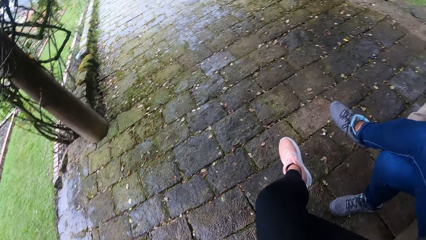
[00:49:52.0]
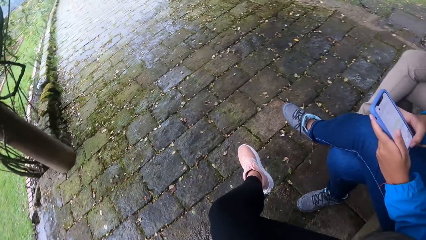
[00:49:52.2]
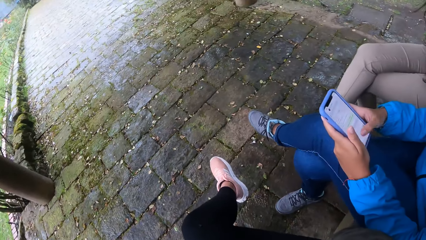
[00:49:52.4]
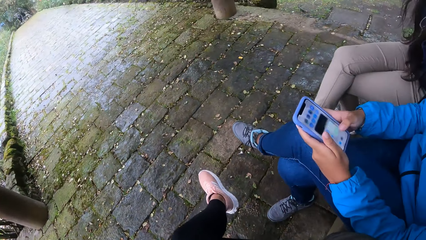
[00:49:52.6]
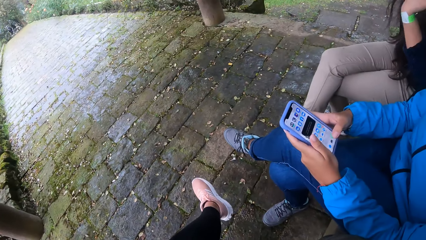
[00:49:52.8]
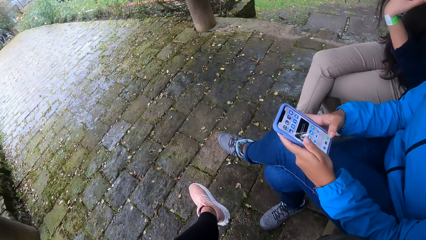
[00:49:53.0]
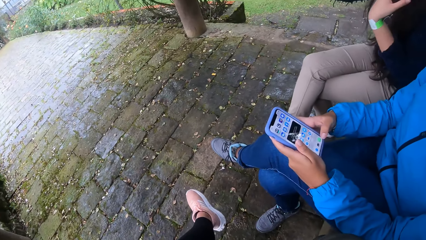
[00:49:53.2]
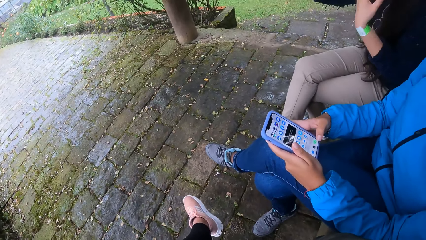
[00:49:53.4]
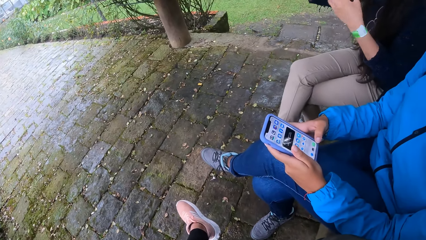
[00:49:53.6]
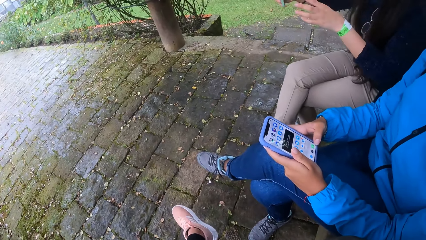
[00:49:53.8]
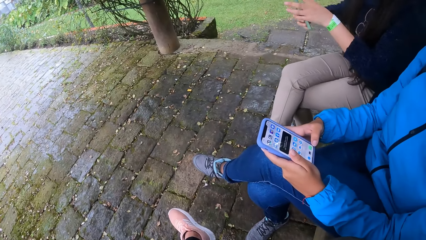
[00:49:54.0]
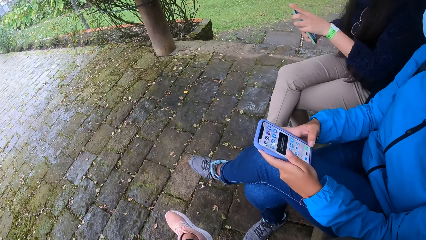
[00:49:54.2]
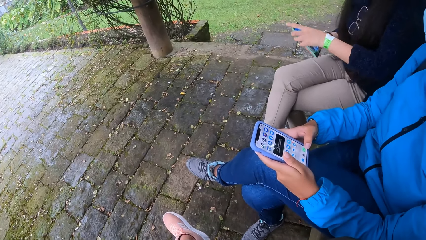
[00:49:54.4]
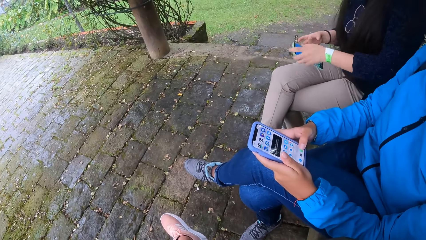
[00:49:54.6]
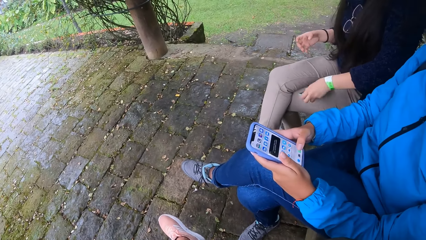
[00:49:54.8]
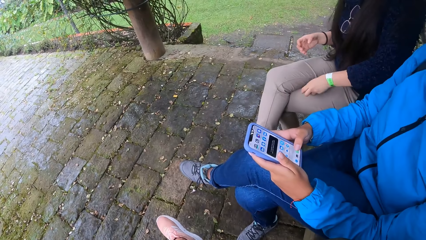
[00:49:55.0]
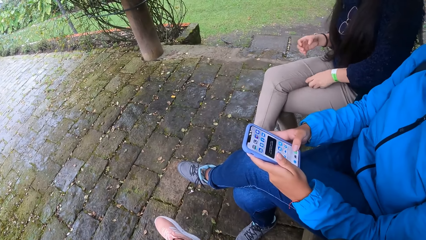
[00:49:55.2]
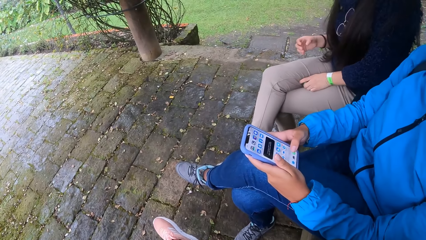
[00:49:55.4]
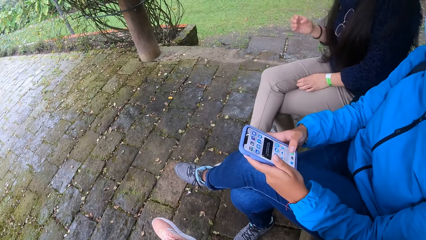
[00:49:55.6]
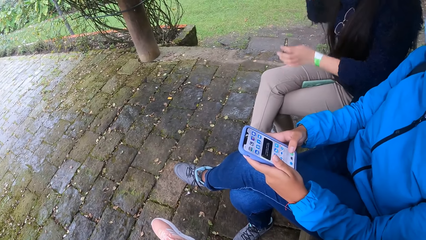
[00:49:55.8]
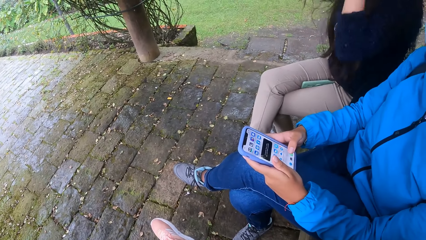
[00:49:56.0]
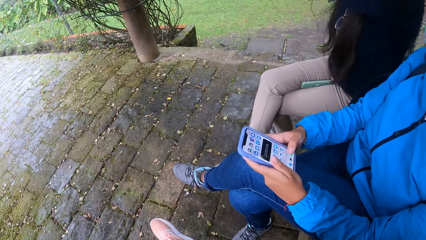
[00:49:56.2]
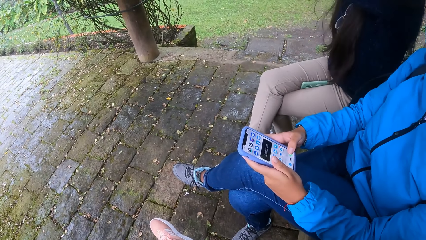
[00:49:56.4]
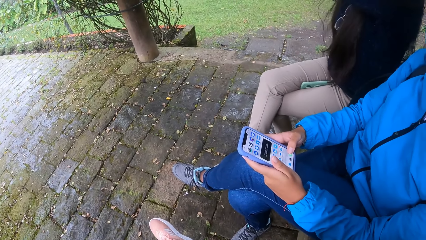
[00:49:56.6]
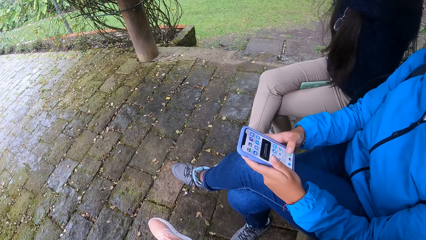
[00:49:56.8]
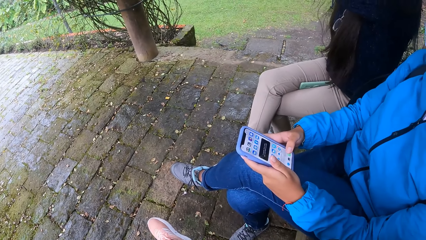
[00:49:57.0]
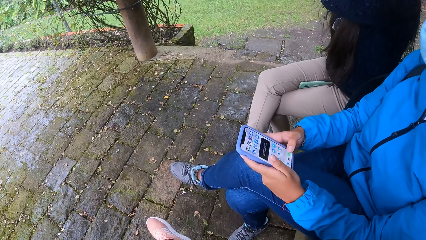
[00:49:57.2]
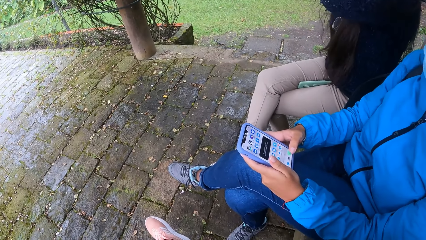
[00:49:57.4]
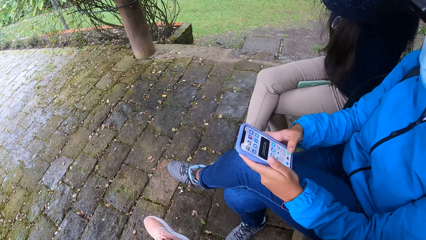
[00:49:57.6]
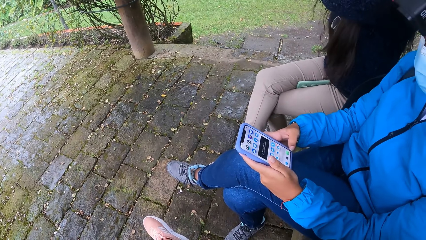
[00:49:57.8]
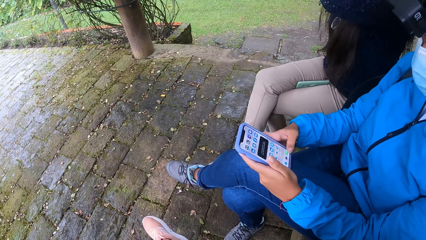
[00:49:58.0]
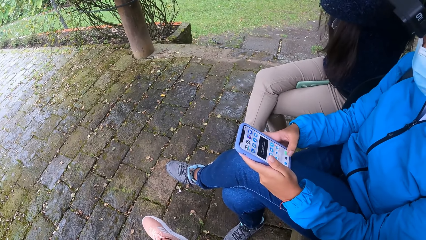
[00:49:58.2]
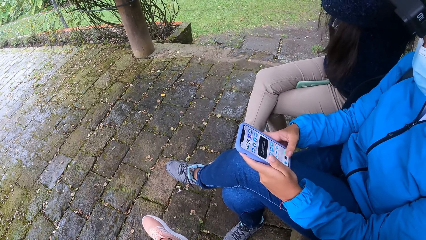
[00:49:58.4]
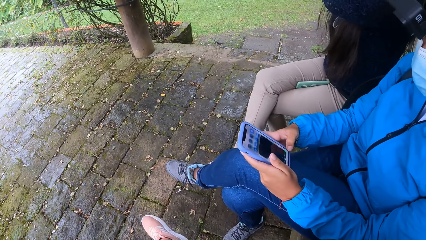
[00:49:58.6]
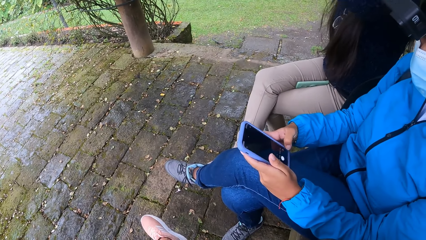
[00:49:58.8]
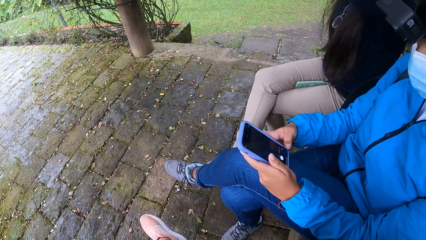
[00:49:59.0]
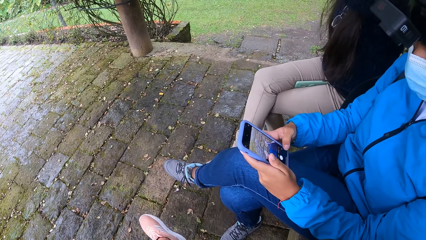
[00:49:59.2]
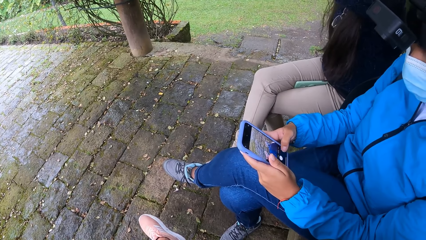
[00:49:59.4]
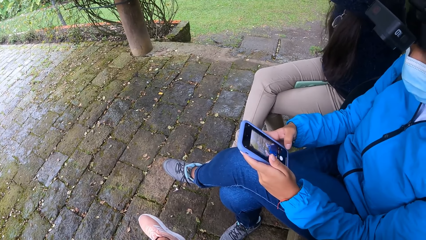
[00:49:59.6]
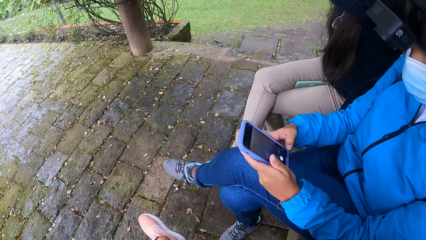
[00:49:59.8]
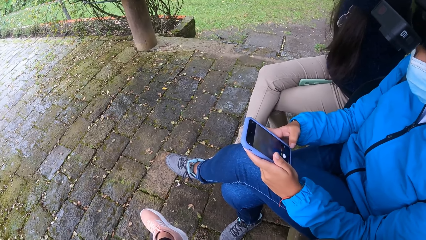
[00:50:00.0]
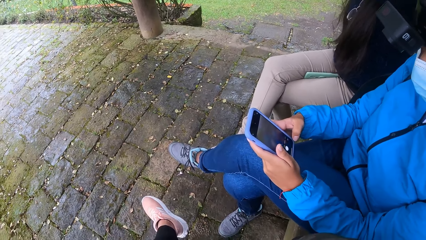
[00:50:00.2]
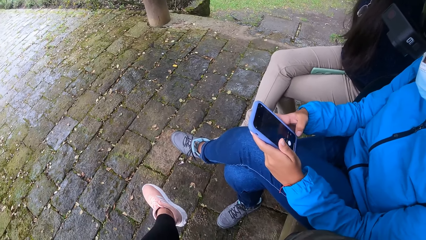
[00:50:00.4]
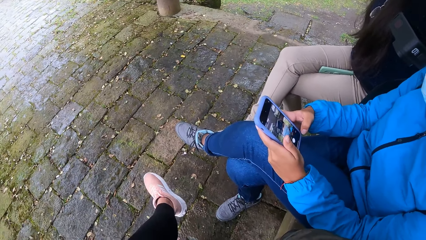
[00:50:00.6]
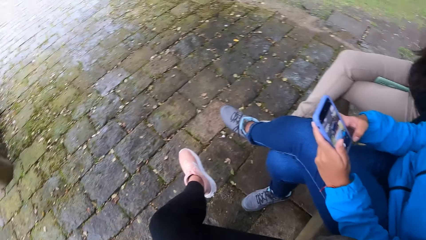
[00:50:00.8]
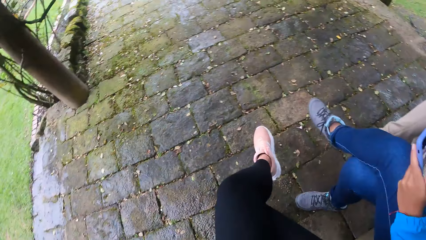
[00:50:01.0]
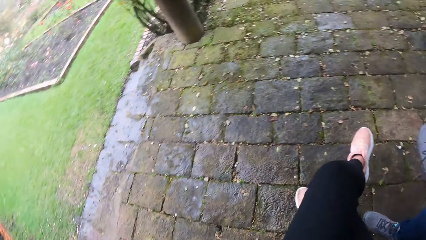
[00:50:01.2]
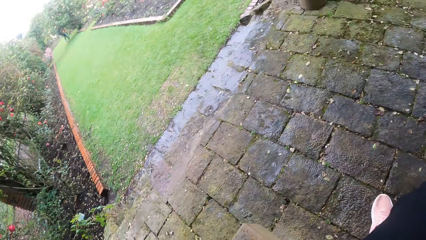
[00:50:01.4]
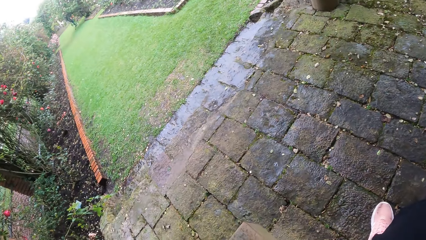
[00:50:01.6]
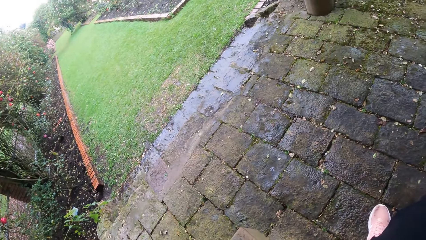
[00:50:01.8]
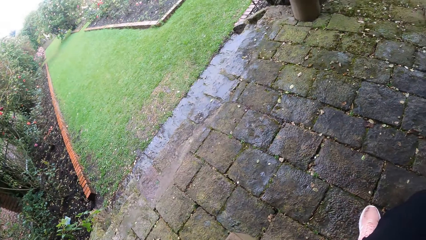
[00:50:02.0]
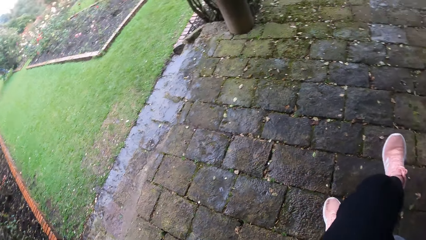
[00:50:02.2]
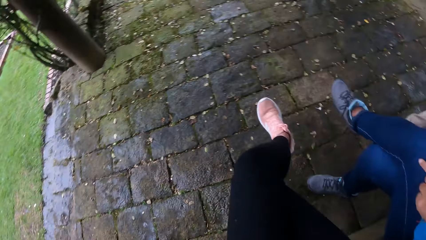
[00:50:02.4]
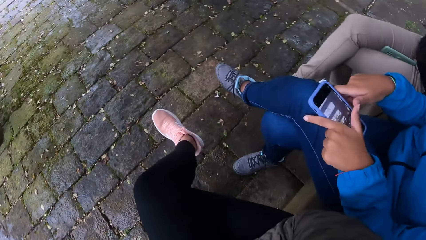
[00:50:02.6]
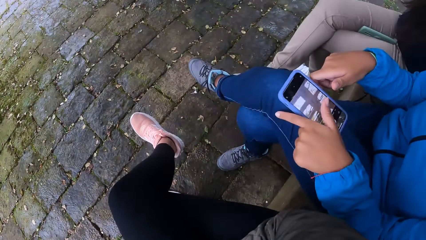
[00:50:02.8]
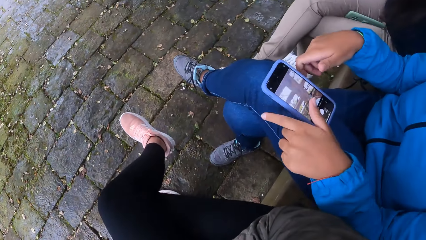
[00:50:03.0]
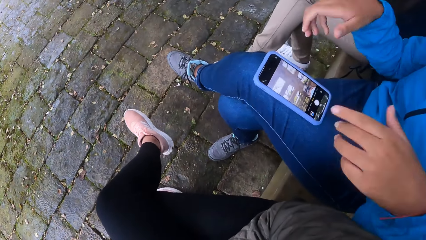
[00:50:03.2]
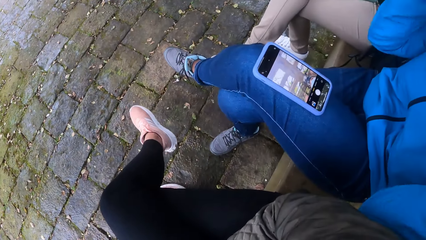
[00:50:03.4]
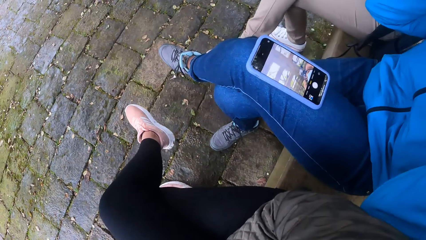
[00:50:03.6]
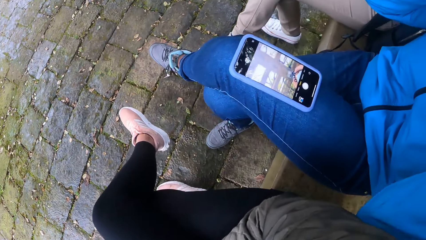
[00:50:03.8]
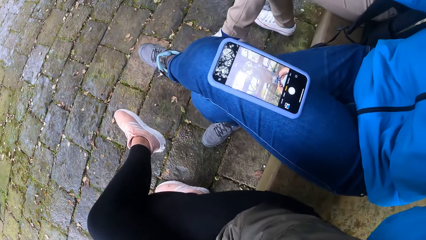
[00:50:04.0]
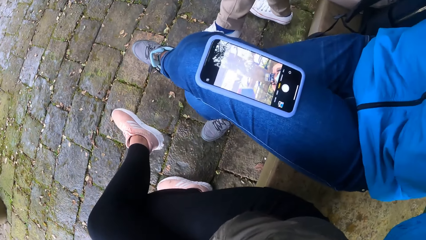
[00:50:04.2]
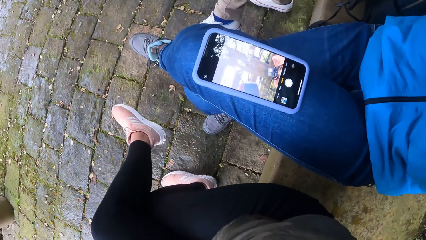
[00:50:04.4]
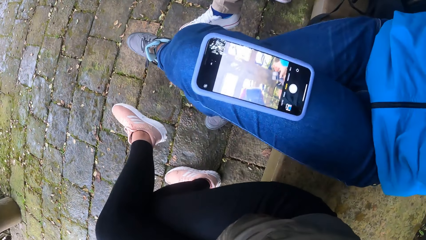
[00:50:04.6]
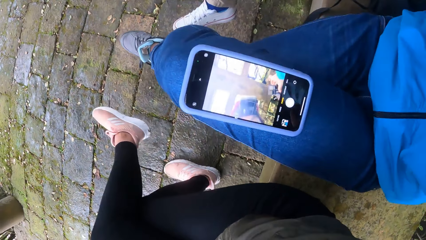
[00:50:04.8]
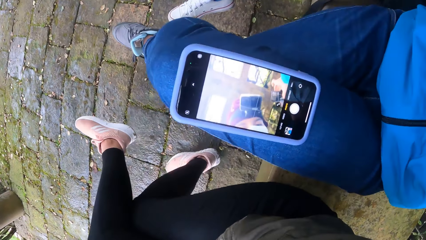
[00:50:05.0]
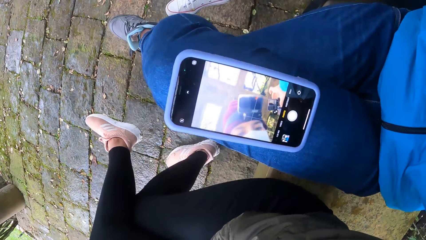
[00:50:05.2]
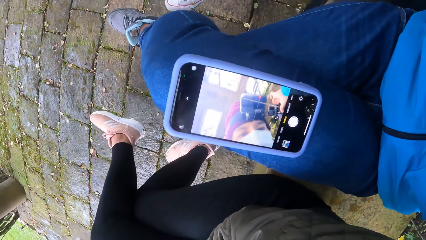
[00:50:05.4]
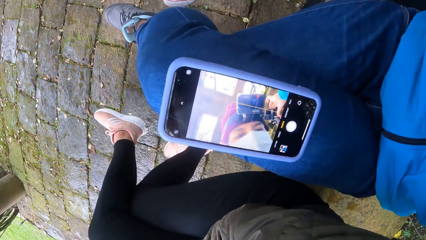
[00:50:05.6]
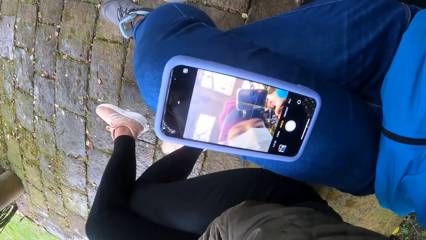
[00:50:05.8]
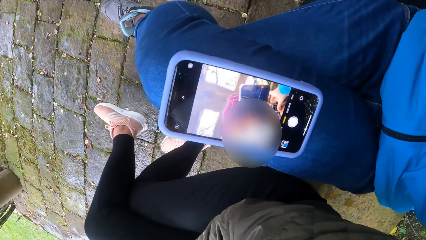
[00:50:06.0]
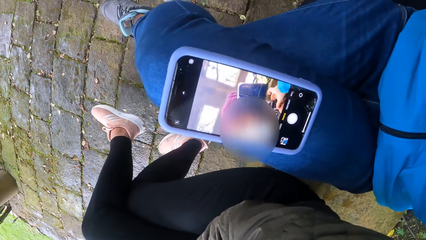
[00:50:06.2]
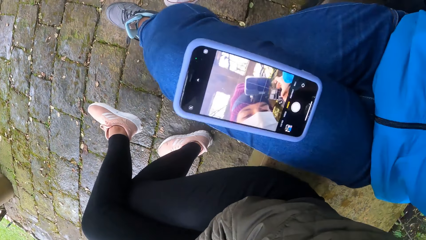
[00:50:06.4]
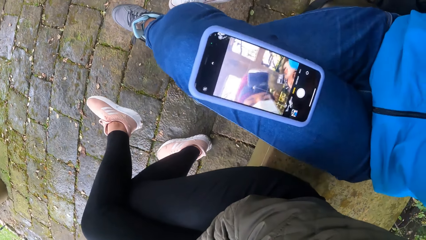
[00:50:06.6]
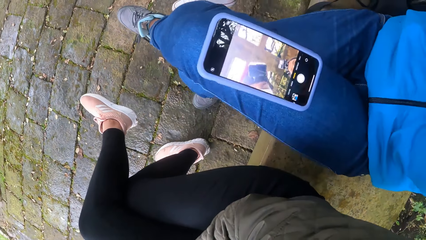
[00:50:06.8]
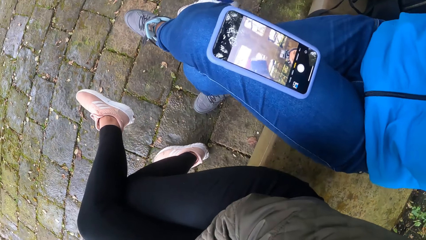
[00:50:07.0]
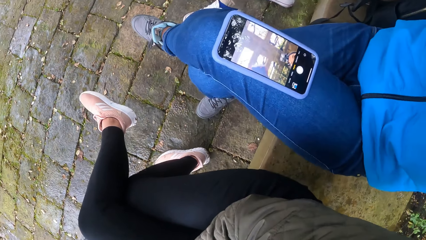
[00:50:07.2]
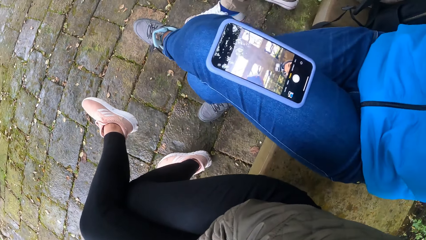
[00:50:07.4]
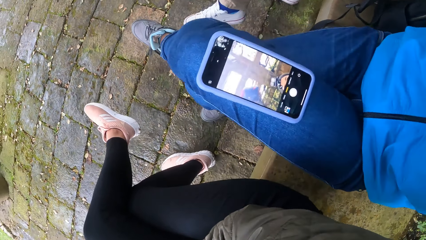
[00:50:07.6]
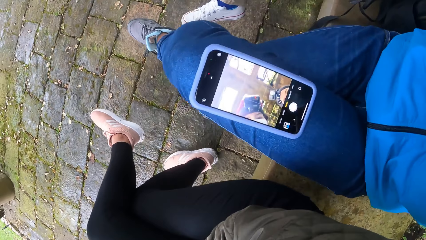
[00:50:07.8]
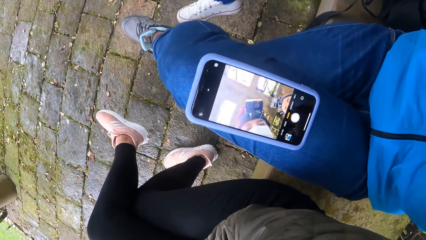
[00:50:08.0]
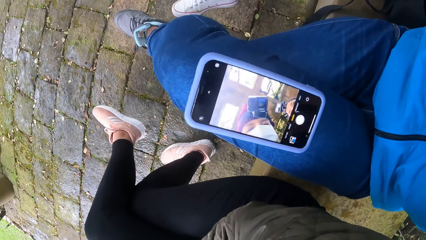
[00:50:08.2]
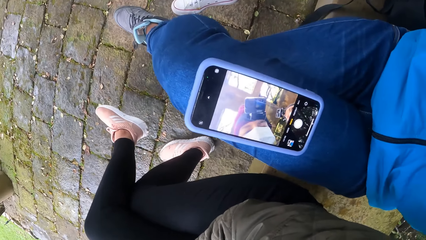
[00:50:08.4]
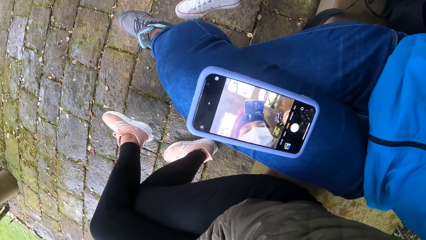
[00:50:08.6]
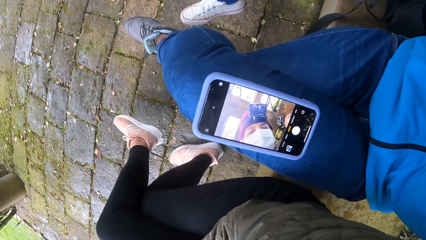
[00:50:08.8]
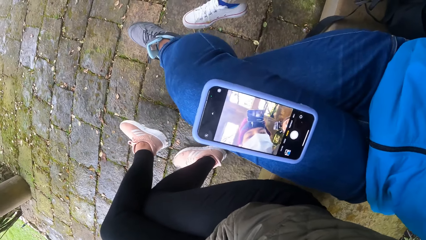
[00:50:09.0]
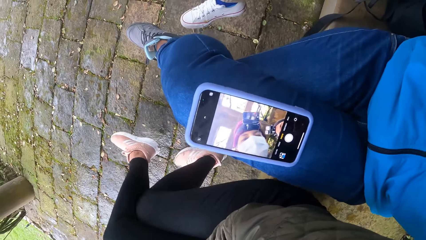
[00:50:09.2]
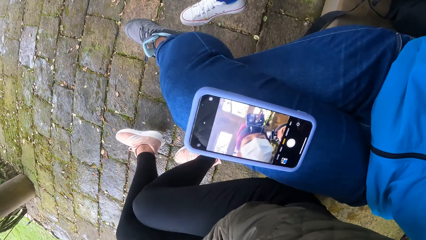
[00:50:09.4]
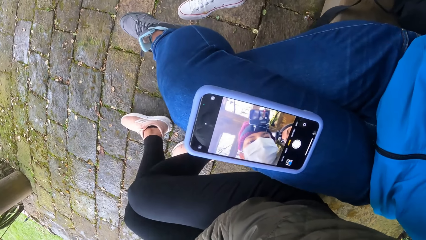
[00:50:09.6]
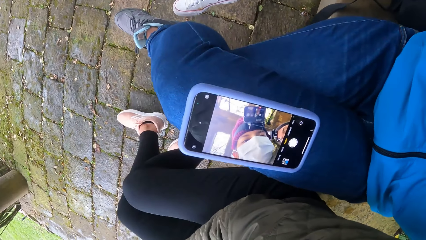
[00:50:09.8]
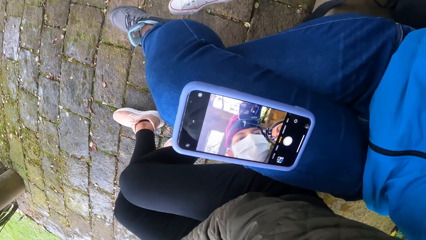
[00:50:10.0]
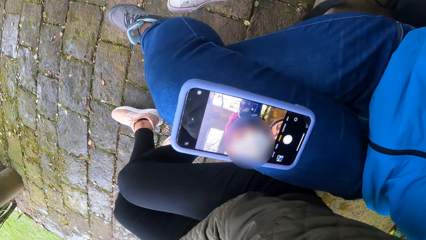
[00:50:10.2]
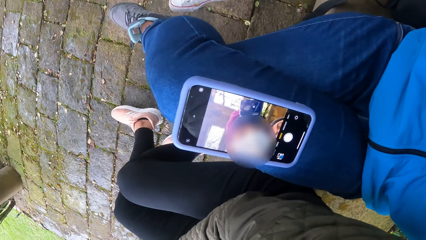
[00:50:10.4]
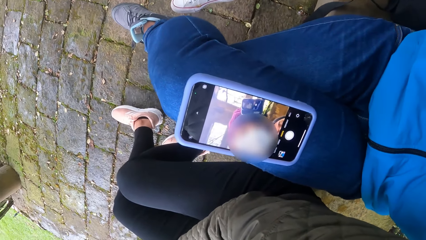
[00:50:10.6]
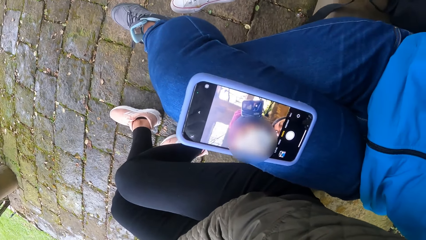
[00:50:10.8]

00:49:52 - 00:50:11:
A woman passes a phone in her right hand to her left hand. The woman puts the phone in her left hand in between her laps and packs her hair with both hands. Another woman drops the phone on her left lap with both hands and packs her hair with both hands. The camera wearer looks at the phone.
